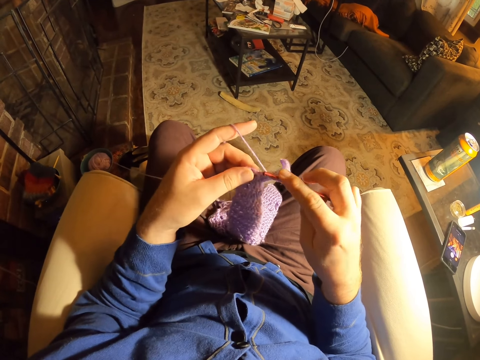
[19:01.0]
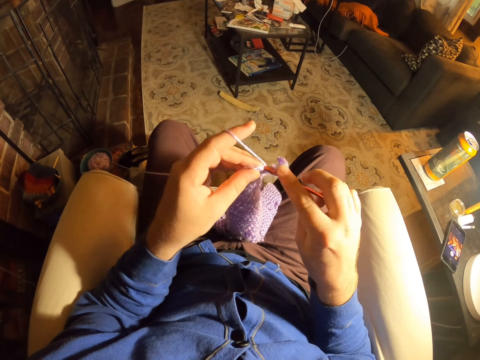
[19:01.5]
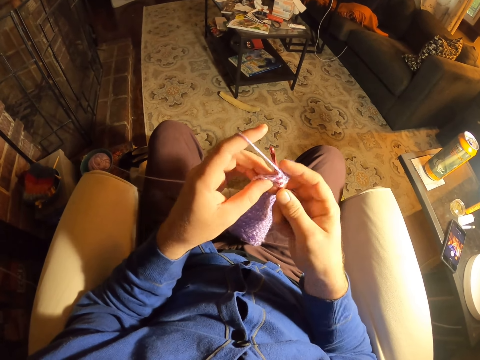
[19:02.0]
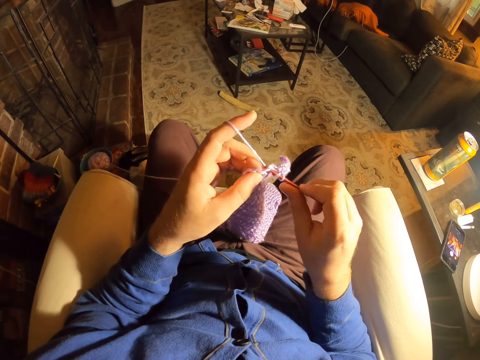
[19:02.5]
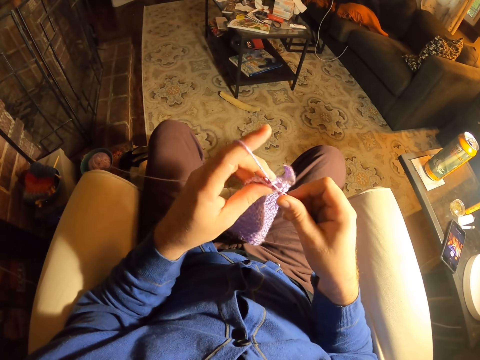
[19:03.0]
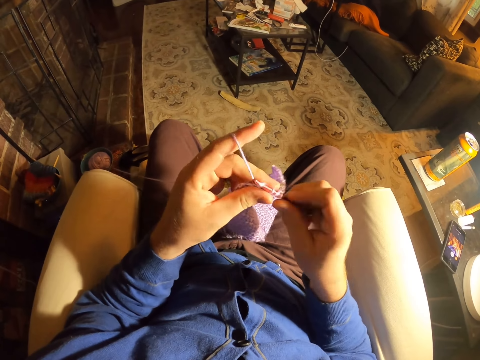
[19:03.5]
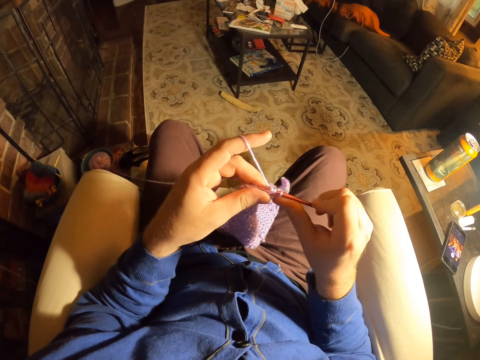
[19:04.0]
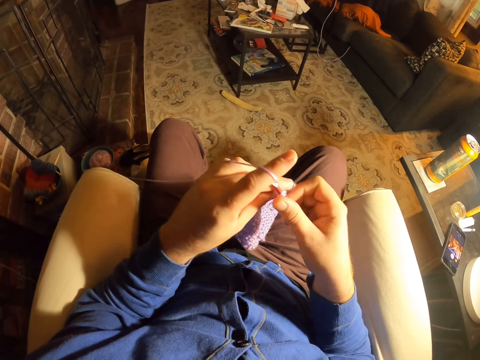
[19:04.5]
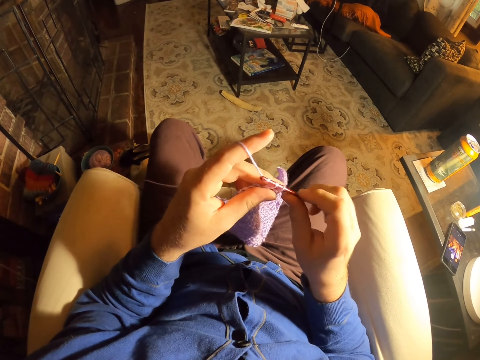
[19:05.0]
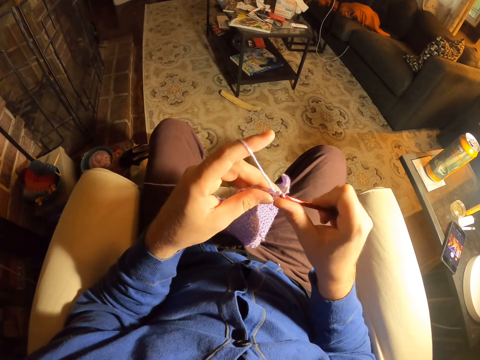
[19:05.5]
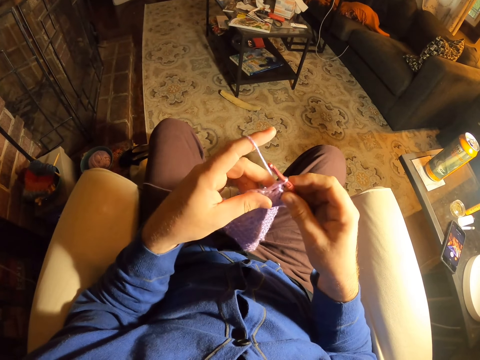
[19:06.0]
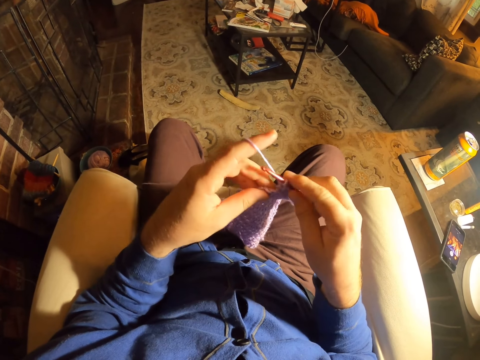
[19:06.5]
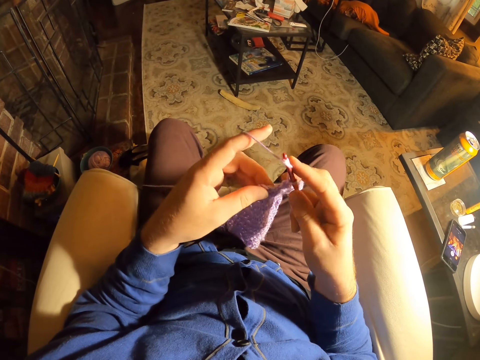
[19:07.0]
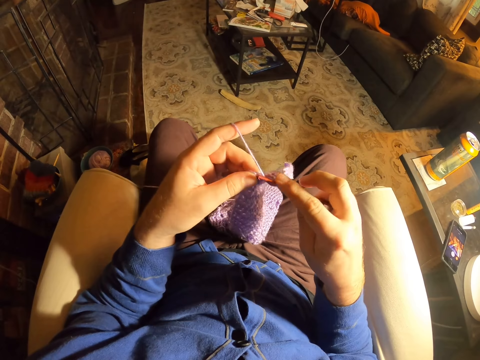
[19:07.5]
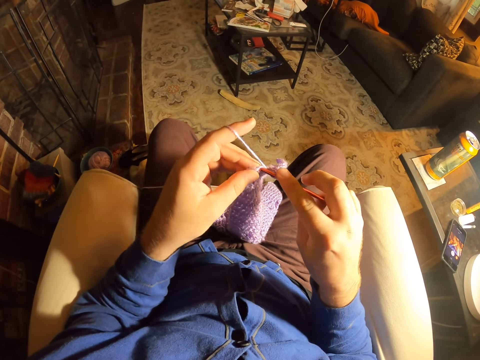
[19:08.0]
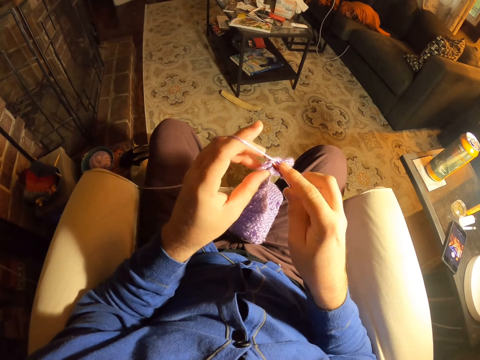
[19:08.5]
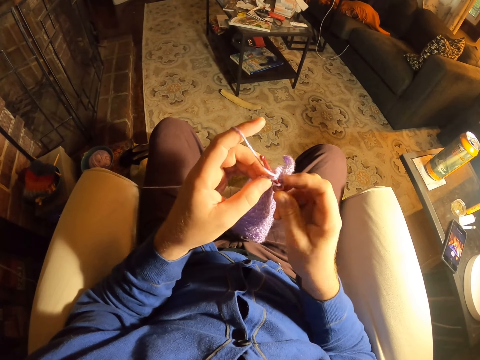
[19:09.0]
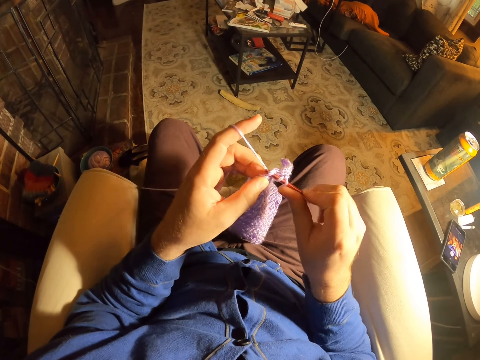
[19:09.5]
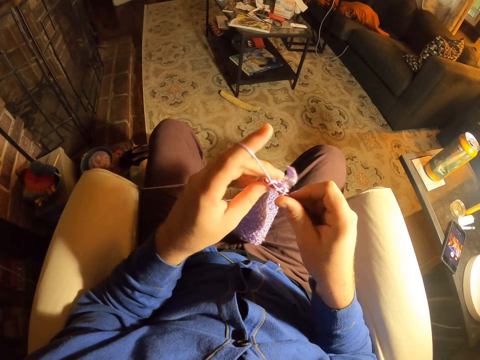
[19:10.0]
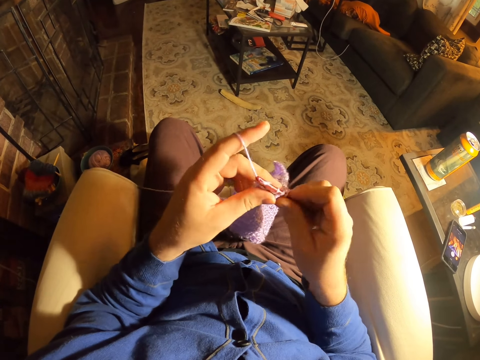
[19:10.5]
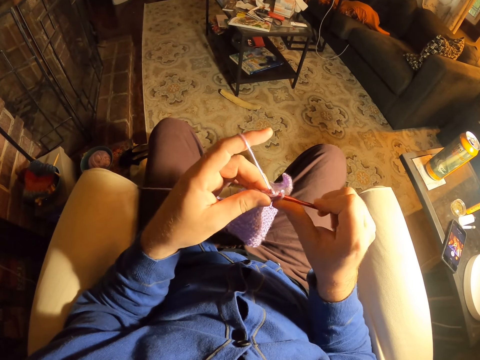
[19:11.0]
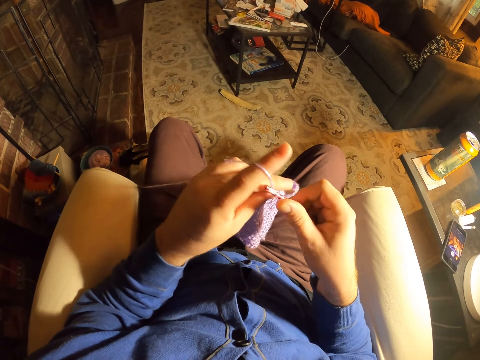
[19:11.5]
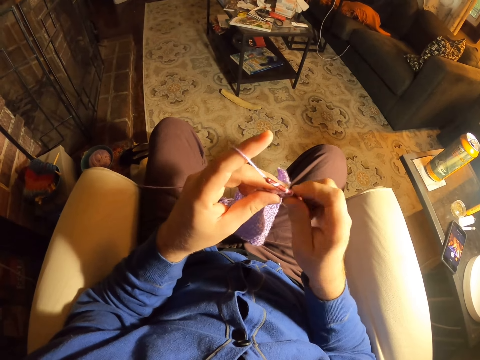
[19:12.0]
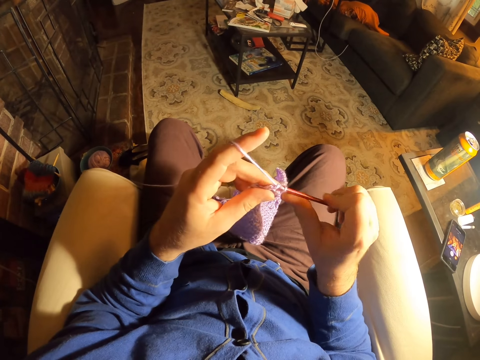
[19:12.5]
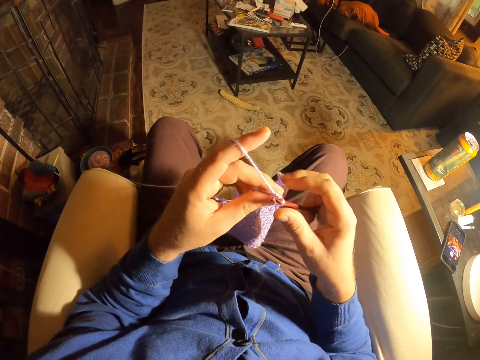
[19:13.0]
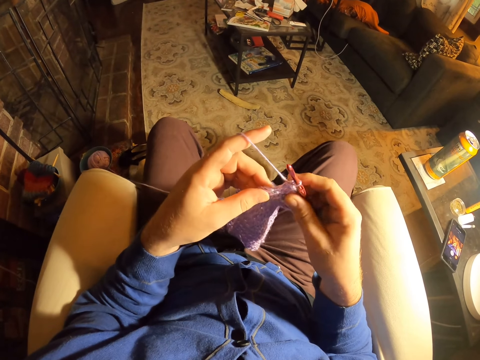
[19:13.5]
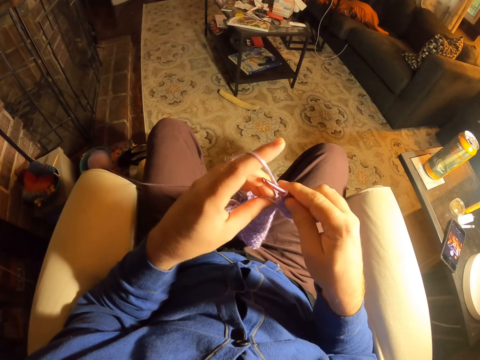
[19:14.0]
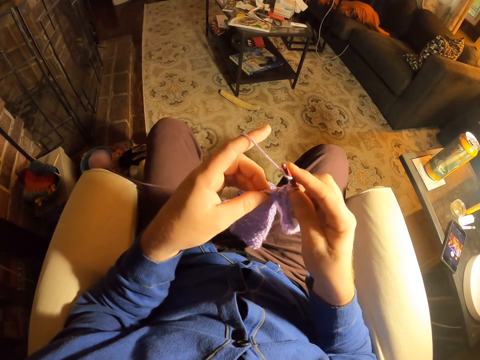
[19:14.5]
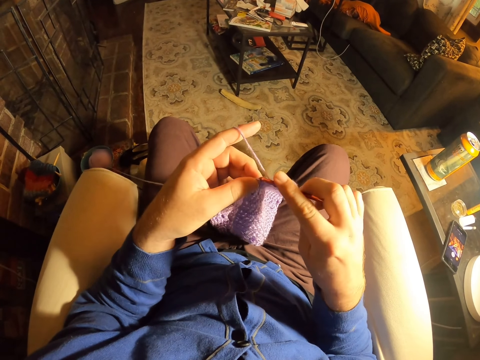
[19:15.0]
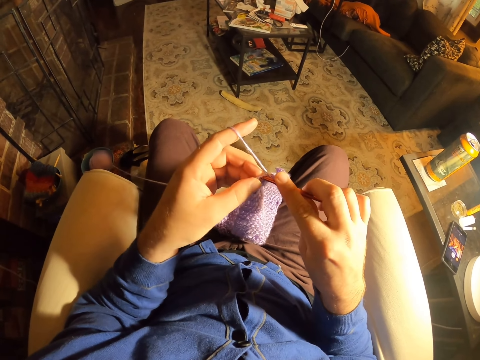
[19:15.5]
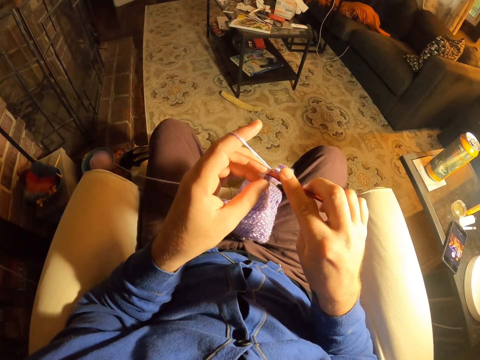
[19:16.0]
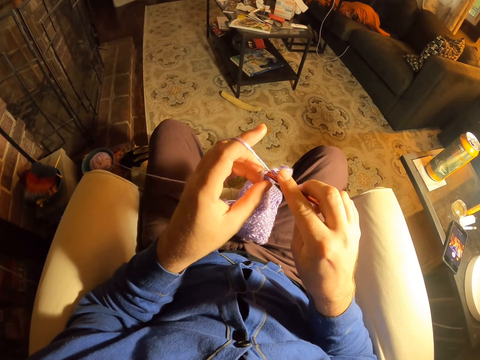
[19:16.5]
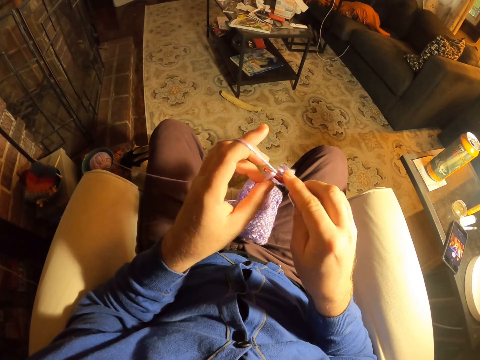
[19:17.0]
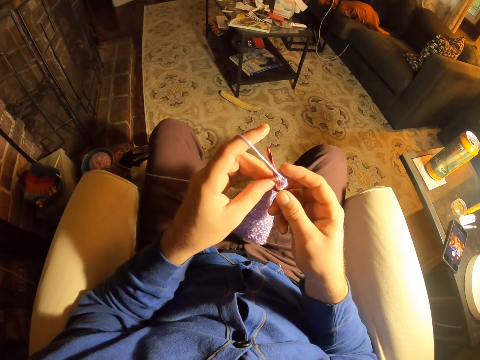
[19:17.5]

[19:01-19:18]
The camera wearer rolls thread on the crochet needle. They knit the fabric with the crochet needle. They roll thread on the crochet needle. They knit the fabric with the crochet needle. They roll thread on the crochet needle. They knit the fabric with the crochet needle. They roll thread on the crochet needle. They knit the fabric with the crochet needle. They roll thread on the crochet needle. They knit the fabric with the crochet needle. They roll thread on the crochet needle. They knit the fabric with the crochet needle.

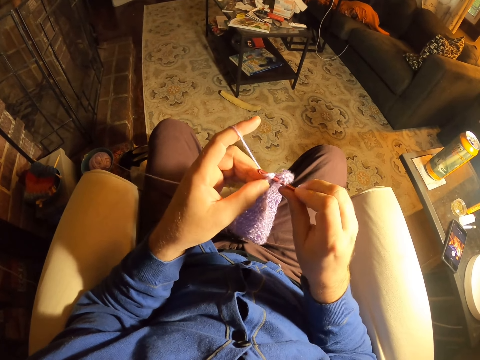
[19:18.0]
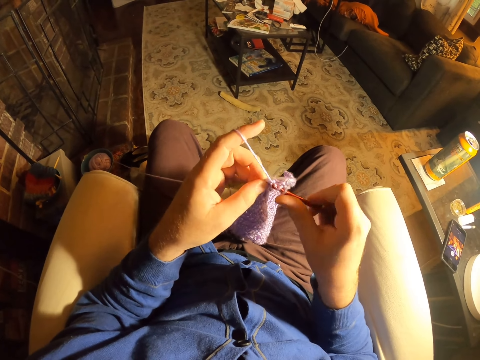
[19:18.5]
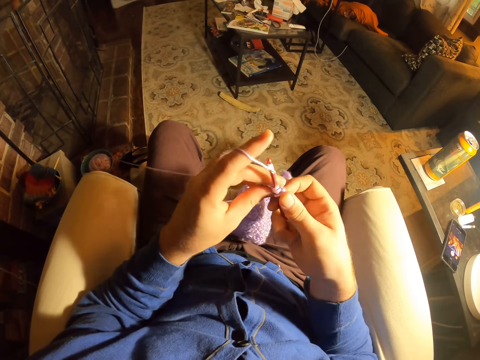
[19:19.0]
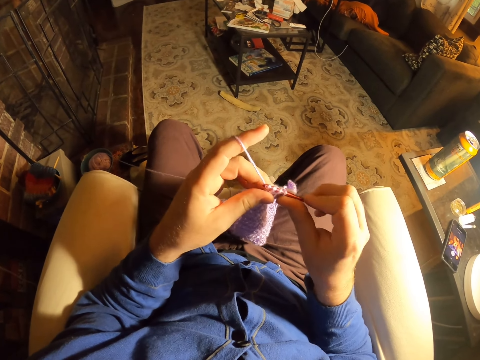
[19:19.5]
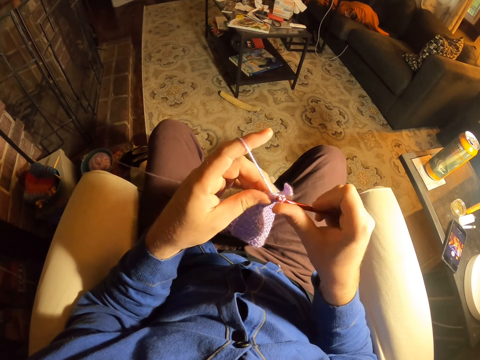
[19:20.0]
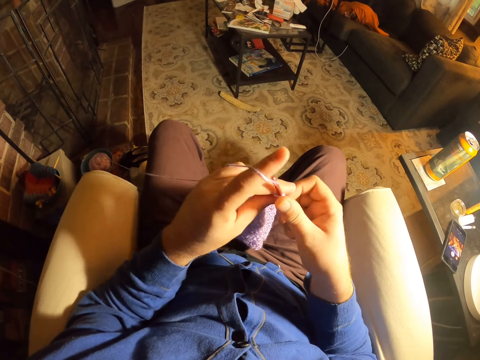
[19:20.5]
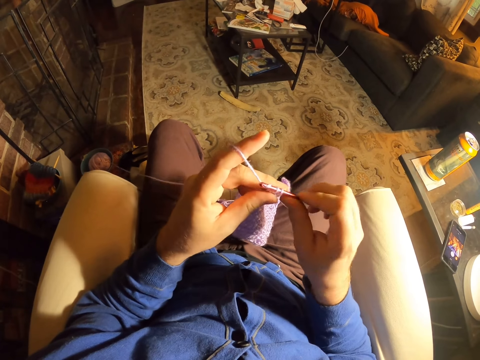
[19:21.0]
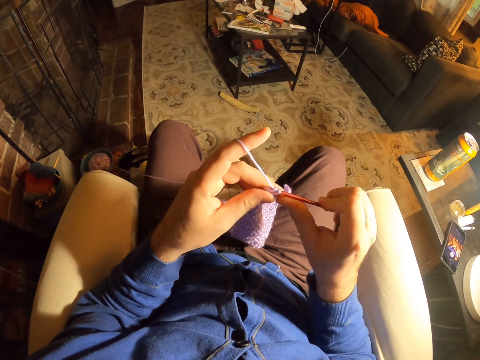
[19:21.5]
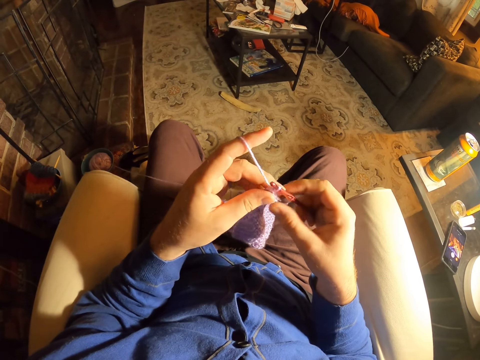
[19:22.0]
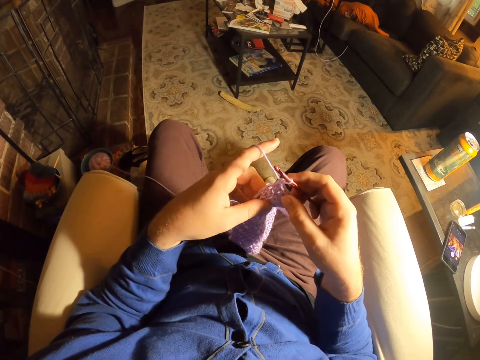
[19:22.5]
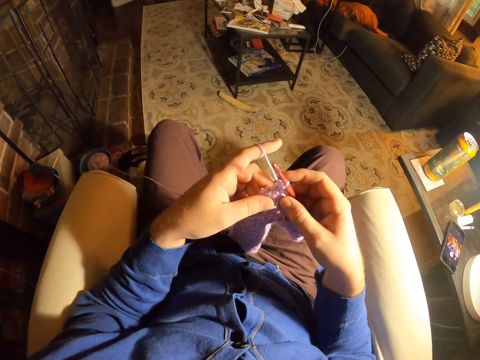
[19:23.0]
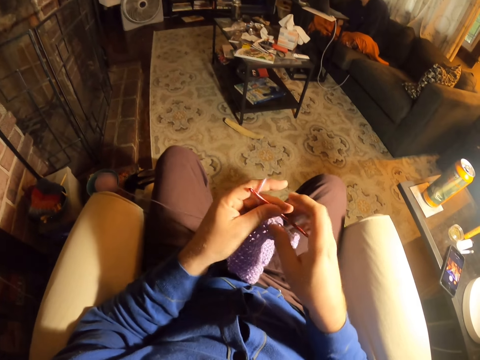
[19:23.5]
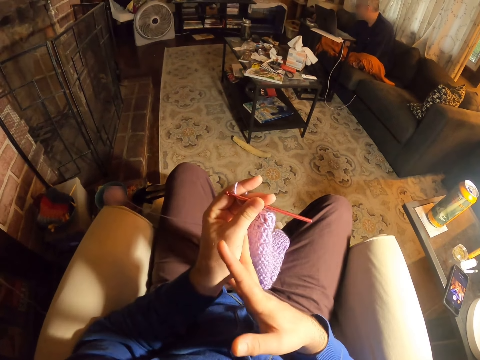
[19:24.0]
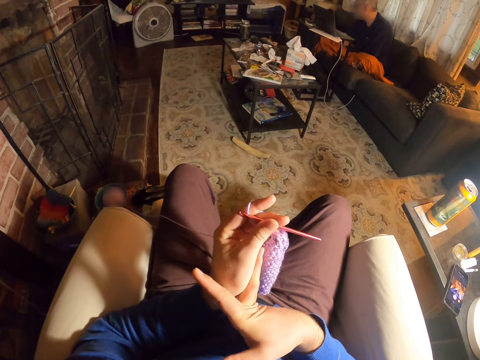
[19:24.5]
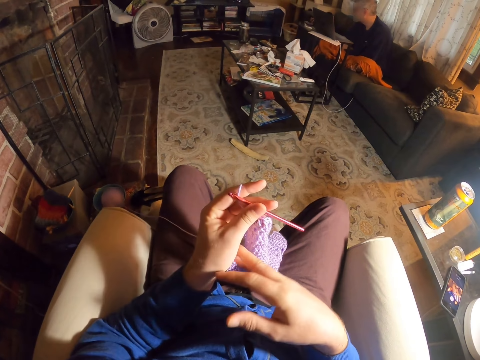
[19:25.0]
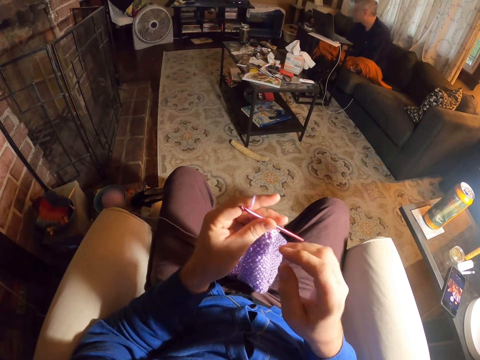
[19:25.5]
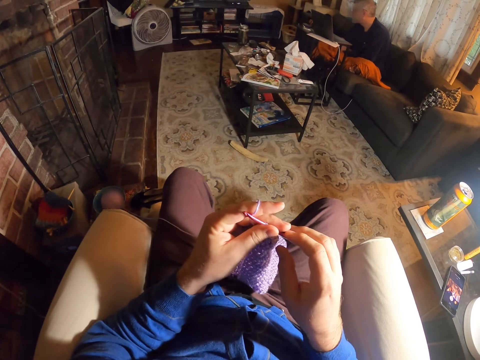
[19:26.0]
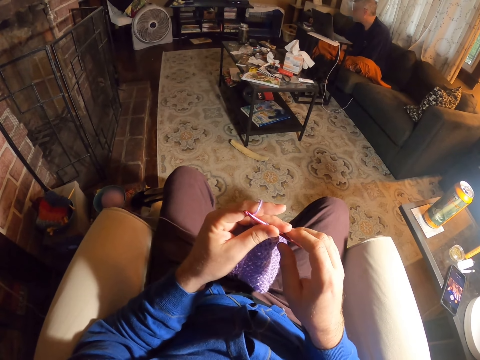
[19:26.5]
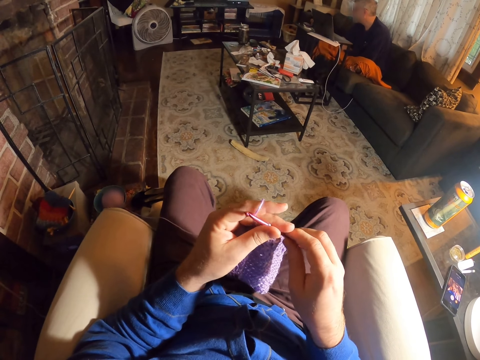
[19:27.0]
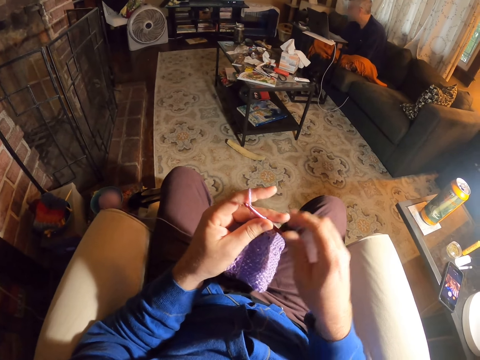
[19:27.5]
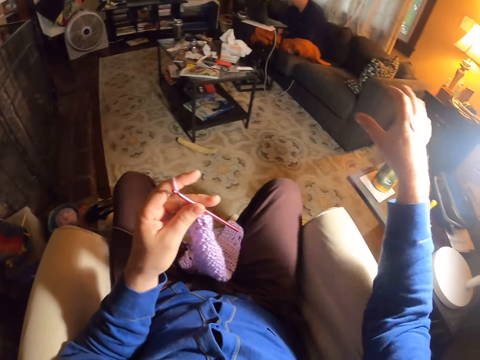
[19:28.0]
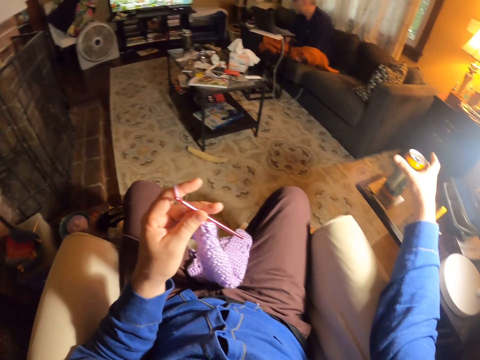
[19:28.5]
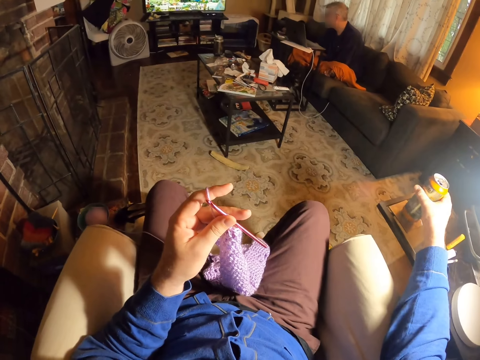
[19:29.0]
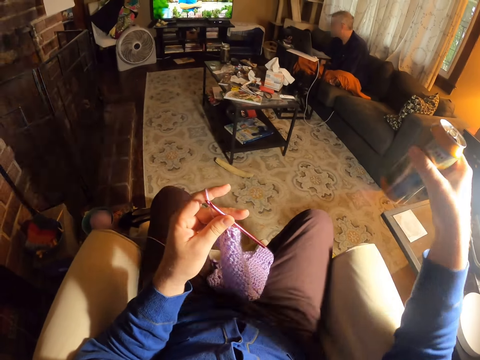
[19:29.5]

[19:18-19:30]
The camera wearer rolls thread on the crochet needle. He knits the fabric with the crochet needle. He switches the crochet needle to the other hand. He stretches the right hand using the left hand. He presses his finger. He holds the crochet needle. He picks up a drink can from the table.
